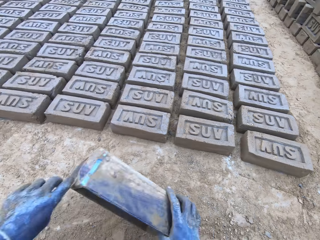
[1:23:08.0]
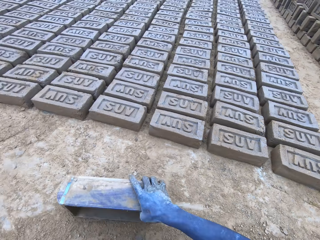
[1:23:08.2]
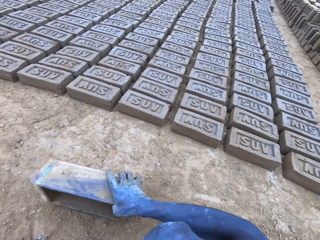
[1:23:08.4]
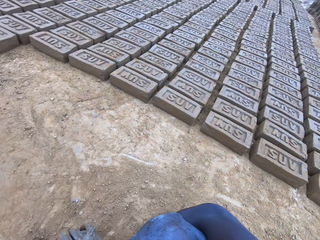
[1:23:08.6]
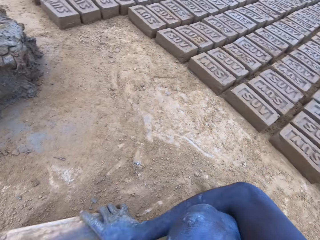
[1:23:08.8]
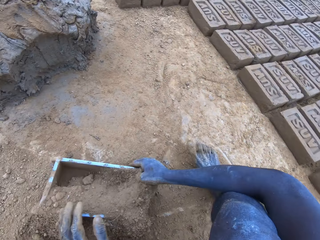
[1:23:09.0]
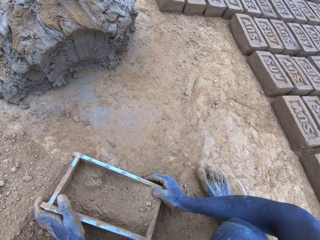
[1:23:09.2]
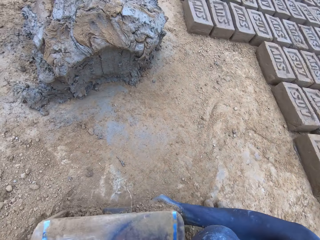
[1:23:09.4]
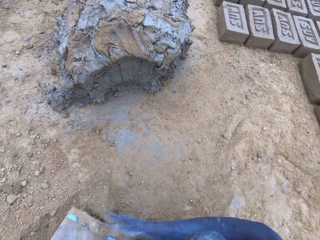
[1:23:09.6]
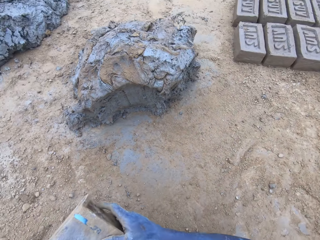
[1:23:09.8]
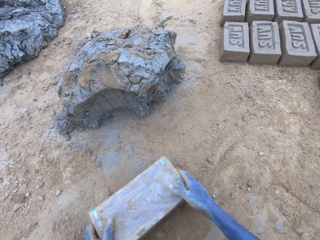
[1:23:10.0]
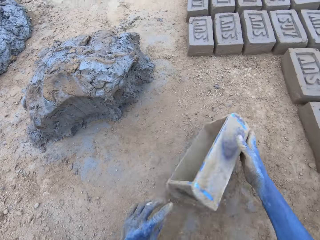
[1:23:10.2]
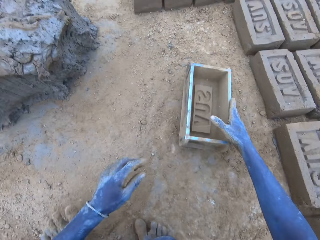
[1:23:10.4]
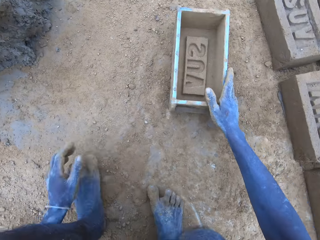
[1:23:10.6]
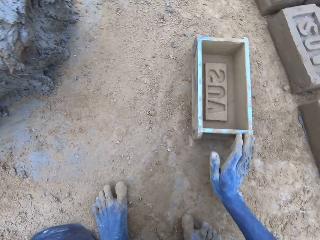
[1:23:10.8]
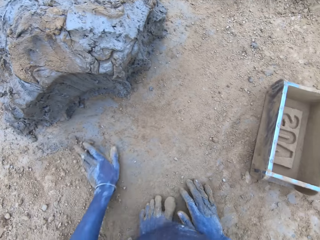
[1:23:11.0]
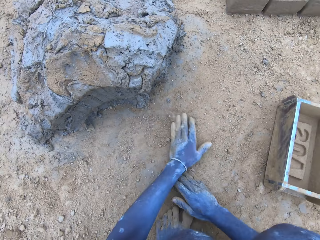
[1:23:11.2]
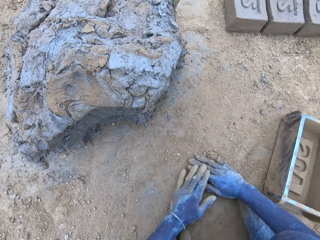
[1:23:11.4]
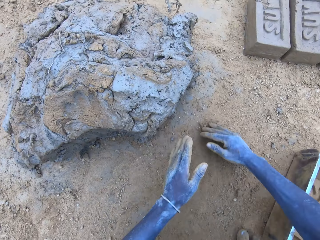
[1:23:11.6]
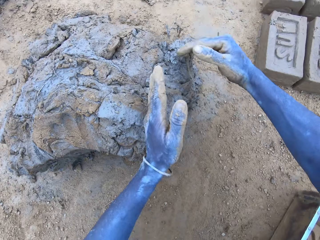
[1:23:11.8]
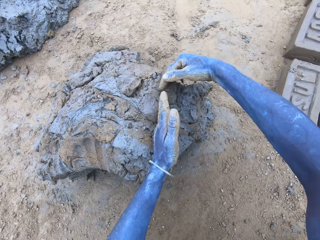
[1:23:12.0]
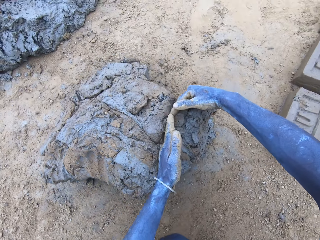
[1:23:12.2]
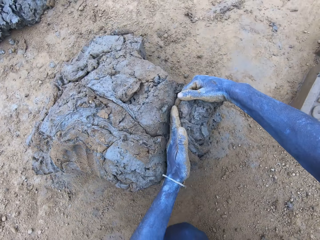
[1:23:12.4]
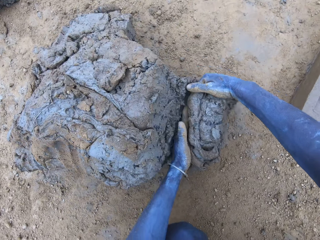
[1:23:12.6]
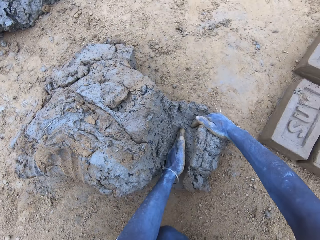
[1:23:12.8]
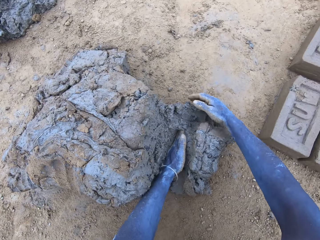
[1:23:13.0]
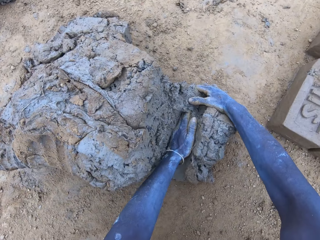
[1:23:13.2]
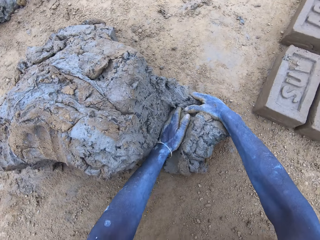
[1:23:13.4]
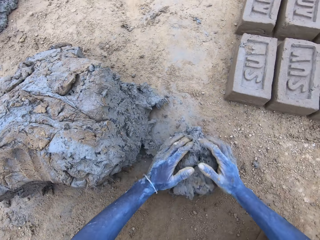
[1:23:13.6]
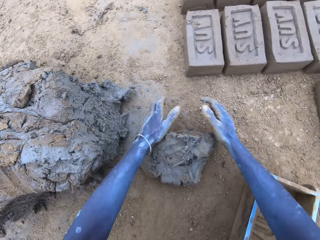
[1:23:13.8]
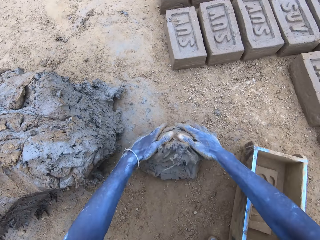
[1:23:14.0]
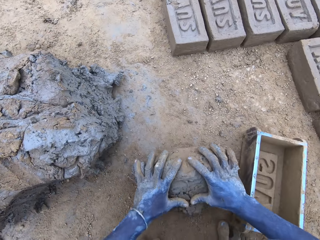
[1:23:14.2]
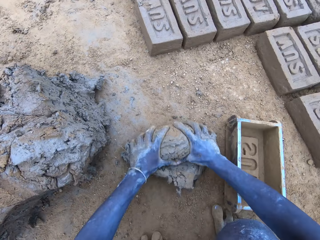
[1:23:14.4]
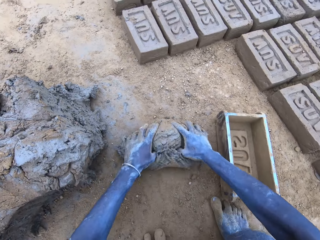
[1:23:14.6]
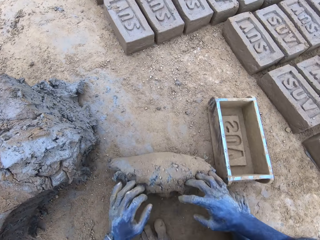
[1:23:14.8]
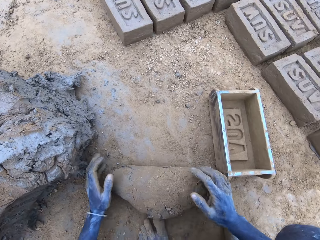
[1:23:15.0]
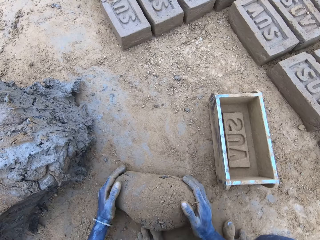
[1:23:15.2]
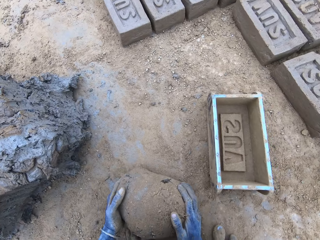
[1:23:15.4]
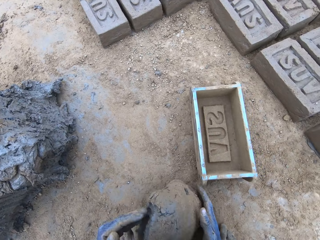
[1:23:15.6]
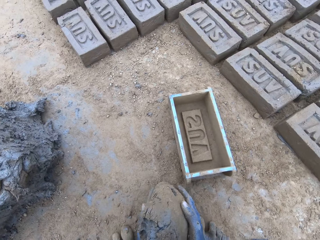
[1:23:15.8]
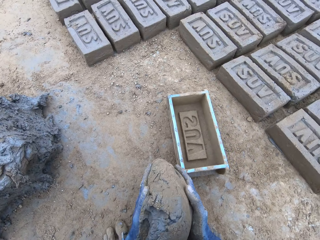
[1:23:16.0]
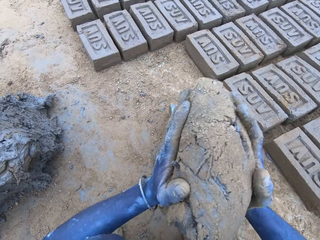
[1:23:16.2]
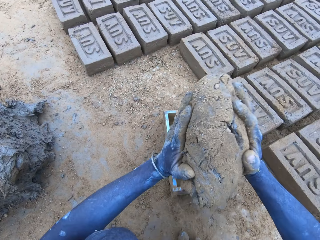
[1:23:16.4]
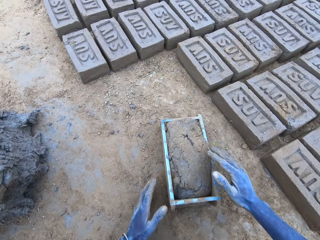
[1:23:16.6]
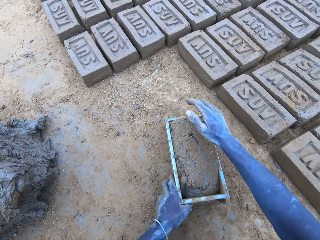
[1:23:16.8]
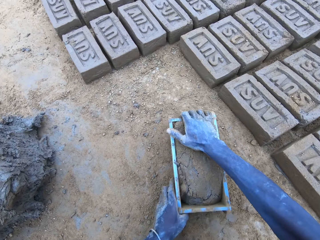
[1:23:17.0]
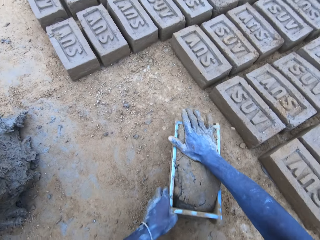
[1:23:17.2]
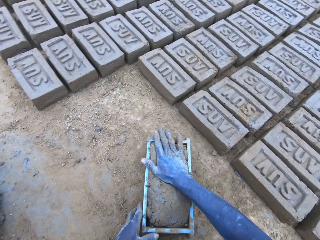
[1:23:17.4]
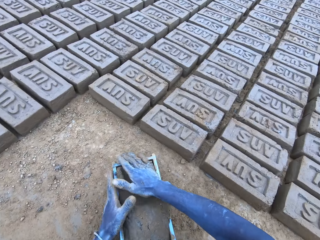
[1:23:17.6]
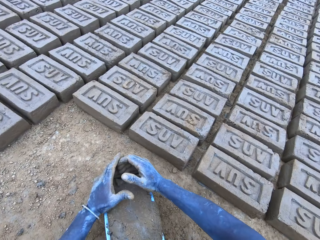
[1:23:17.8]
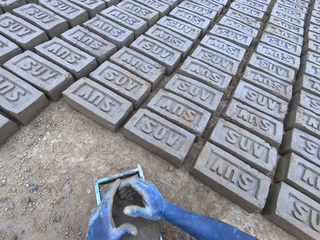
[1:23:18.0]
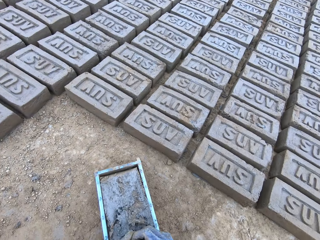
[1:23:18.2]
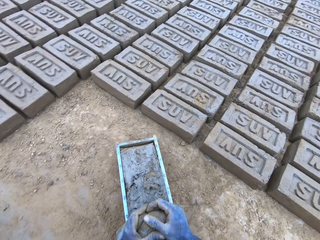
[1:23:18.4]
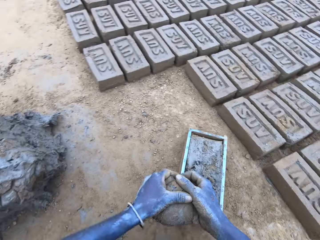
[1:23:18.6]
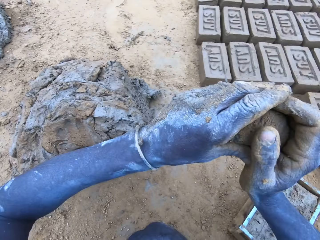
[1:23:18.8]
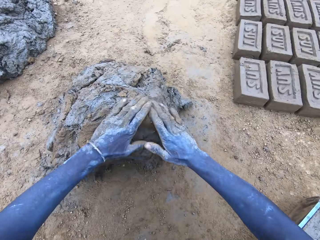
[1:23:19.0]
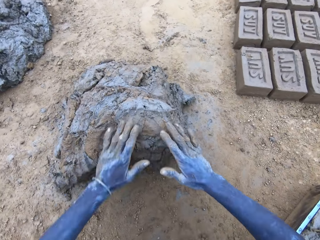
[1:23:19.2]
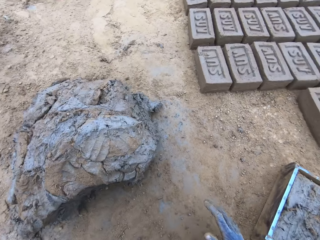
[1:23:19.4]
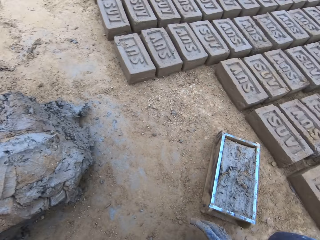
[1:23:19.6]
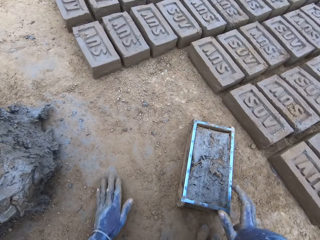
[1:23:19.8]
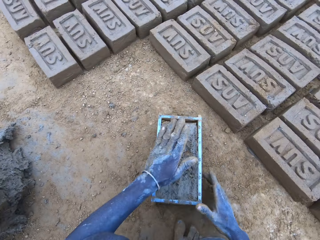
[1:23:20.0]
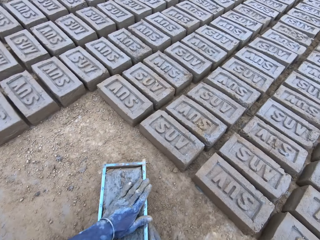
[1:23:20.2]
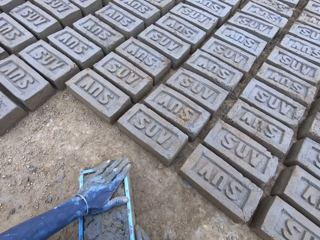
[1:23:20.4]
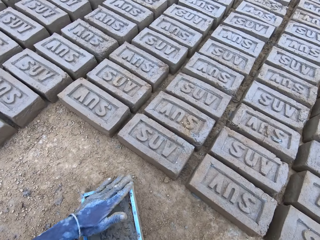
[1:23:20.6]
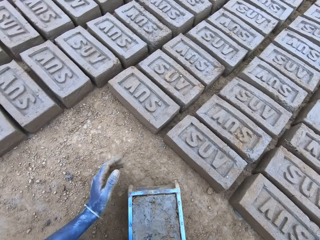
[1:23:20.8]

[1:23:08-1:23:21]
The camera wearer cuts the mud. They put the mud in something. They drop the mud in the brick mold. They drop the mud.

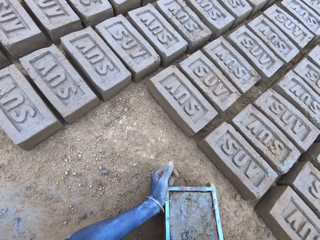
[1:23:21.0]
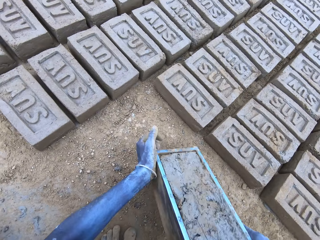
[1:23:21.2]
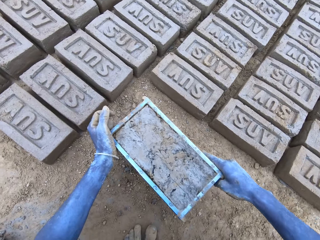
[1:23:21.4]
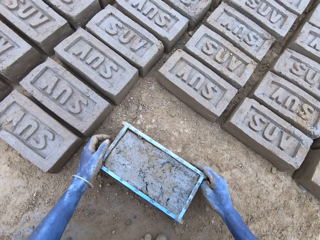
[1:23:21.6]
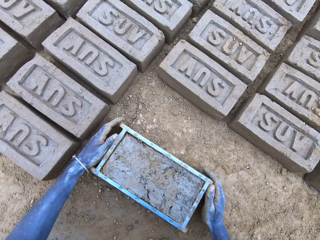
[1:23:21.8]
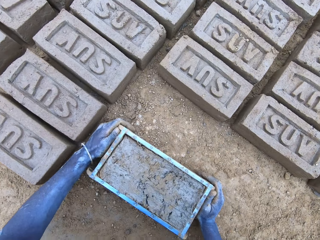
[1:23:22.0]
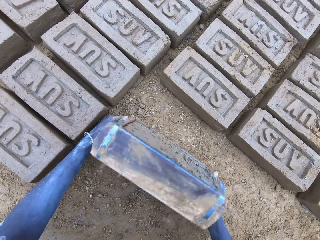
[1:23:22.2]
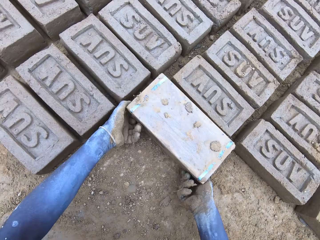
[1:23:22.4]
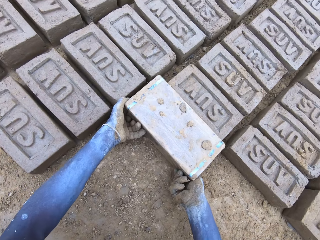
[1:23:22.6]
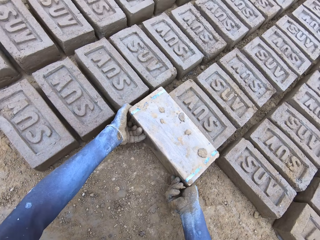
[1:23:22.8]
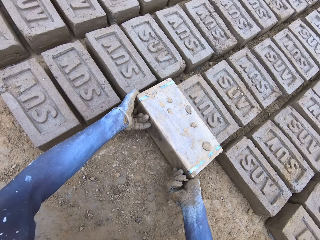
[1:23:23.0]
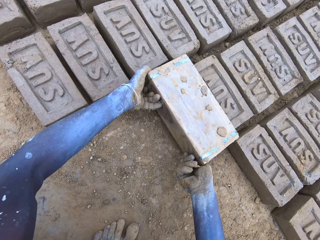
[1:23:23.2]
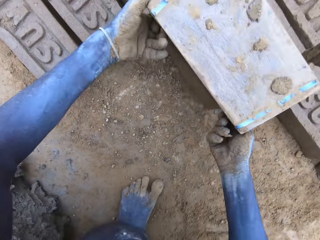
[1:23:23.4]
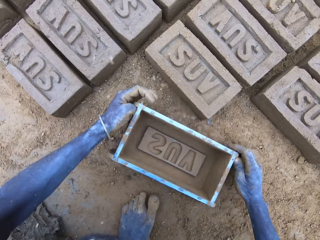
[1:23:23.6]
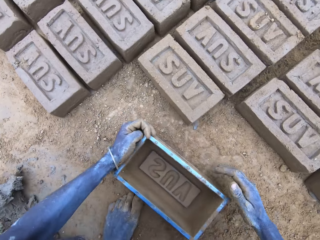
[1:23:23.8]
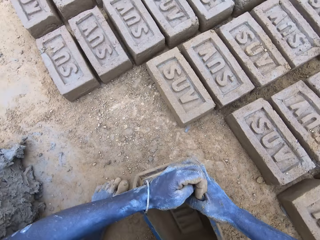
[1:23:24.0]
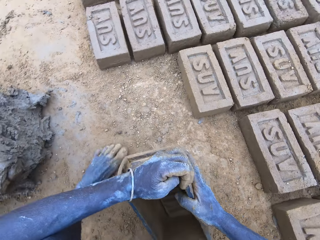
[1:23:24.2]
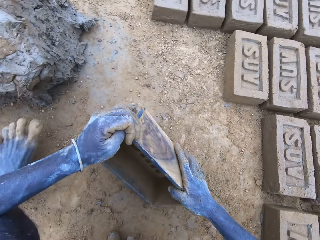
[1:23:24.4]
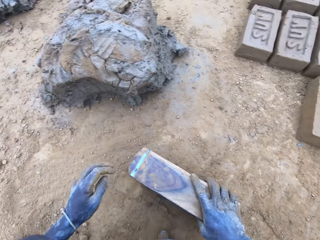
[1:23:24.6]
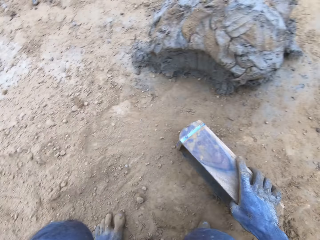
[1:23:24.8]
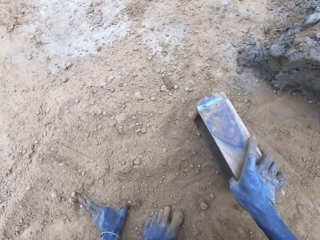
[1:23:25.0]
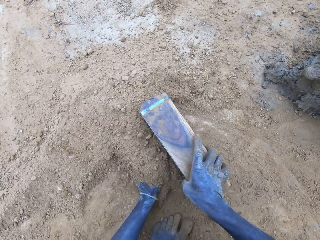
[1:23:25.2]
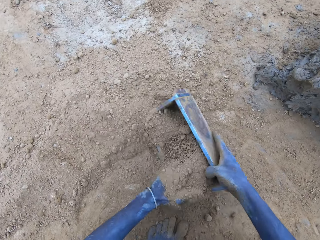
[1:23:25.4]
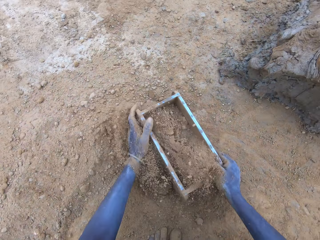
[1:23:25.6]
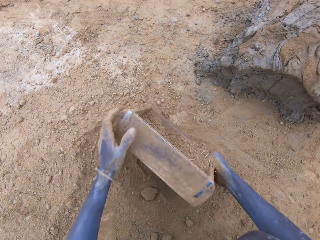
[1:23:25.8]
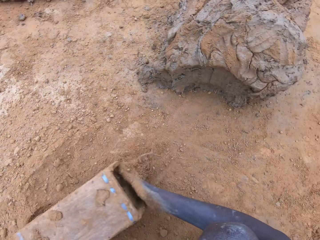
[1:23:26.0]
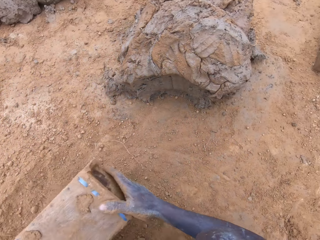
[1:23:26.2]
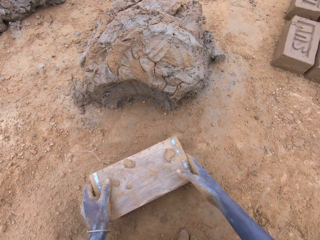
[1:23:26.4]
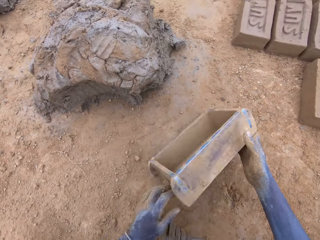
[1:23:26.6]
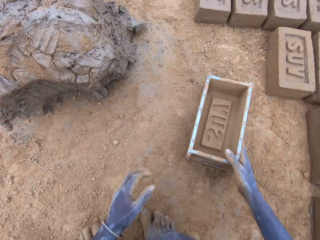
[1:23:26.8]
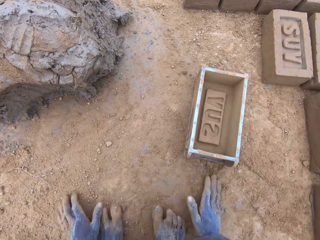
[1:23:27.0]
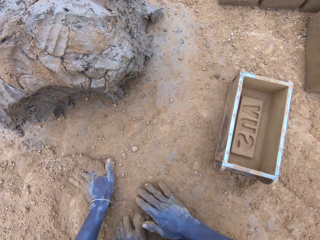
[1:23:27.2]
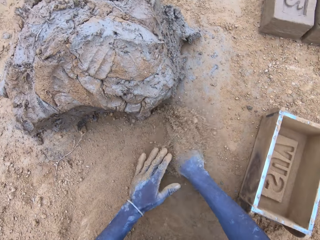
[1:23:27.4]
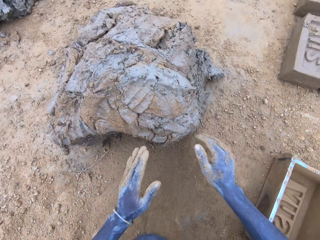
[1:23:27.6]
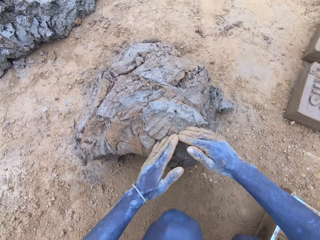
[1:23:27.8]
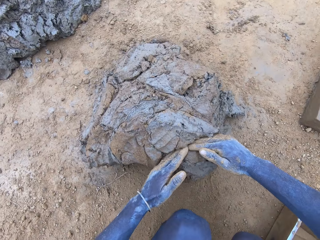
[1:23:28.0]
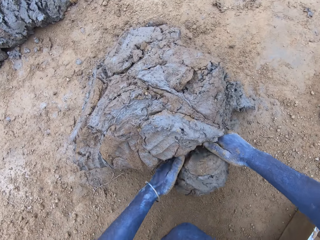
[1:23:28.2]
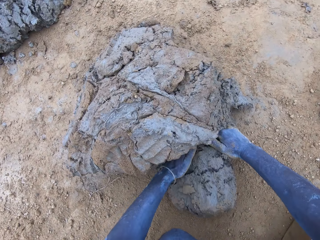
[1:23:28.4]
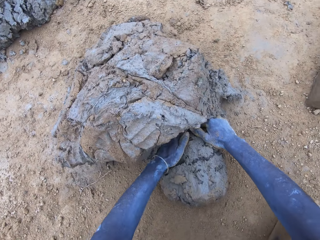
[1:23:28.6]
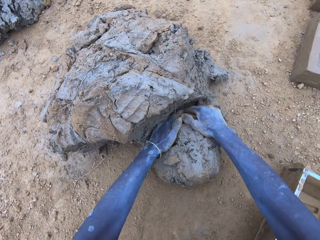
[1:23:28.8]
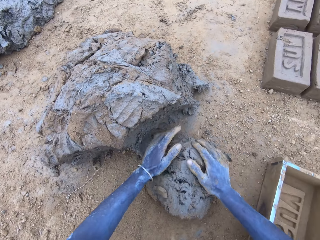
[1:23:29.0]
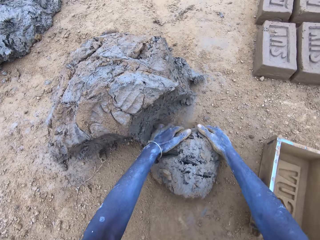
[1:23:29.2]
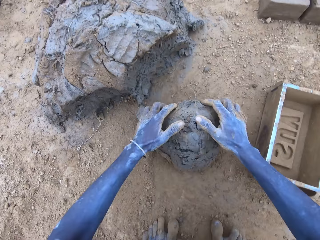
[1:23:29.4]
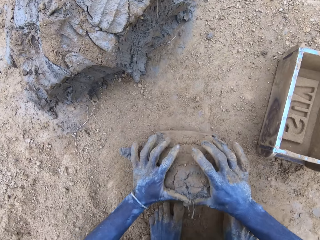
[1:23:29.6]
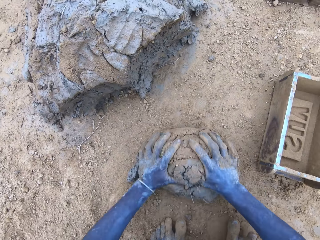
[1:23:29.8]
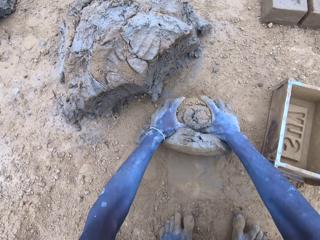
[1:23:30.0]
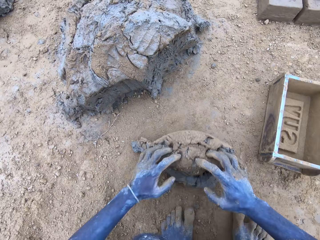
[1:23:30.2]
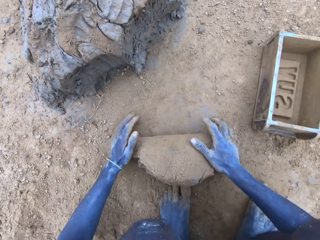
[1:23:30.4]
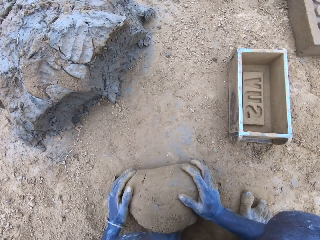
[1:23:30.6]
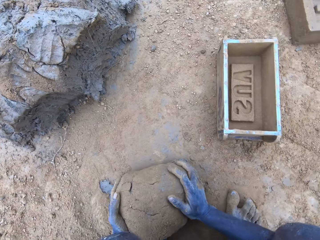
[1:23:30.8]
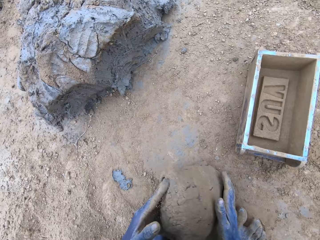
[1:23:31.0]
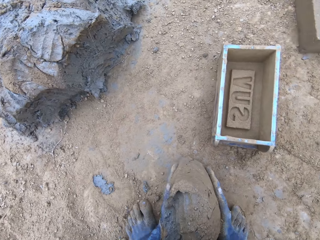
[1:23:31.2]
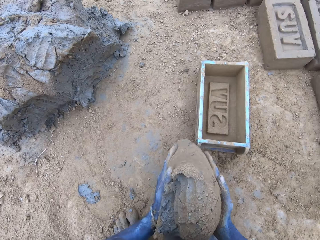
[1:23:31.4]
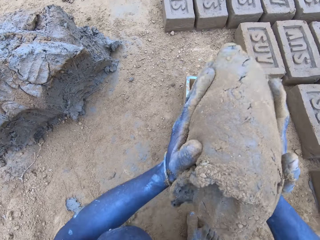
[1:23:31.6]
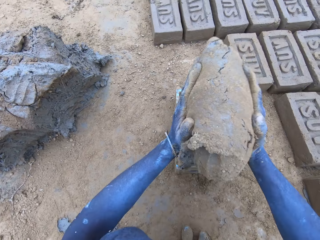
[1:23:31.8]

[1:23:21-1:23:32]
The camera wearer puts the brick on the ground. They put soil in something. They put mud in something. They cut the mud.
